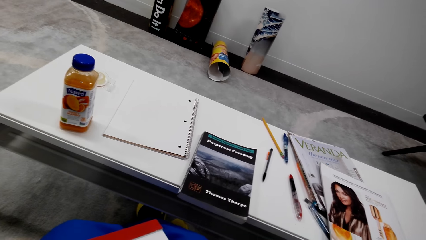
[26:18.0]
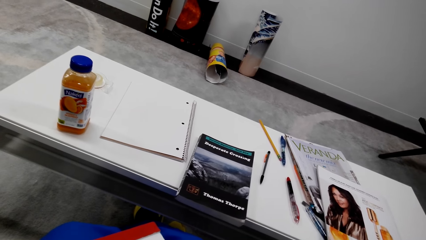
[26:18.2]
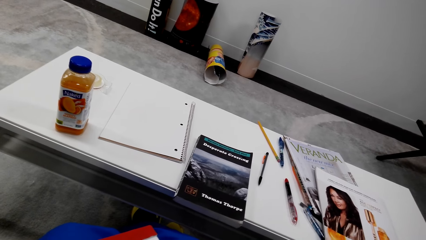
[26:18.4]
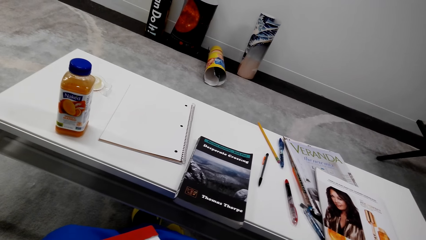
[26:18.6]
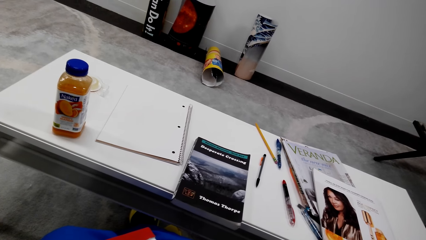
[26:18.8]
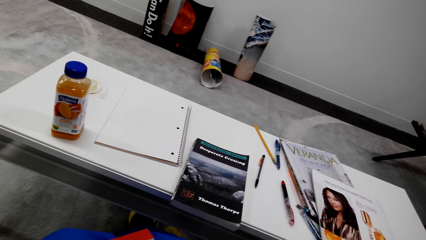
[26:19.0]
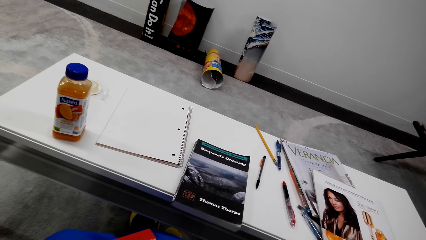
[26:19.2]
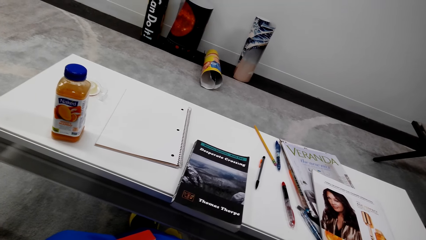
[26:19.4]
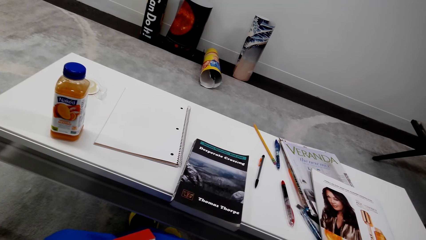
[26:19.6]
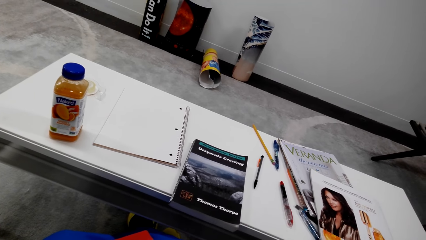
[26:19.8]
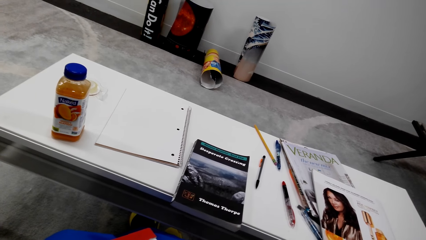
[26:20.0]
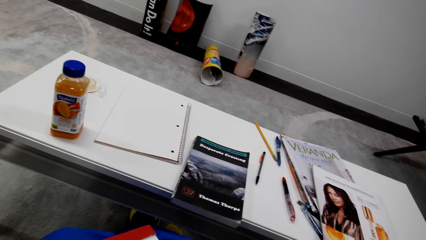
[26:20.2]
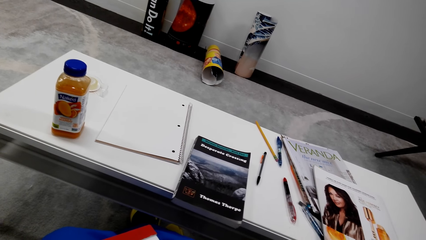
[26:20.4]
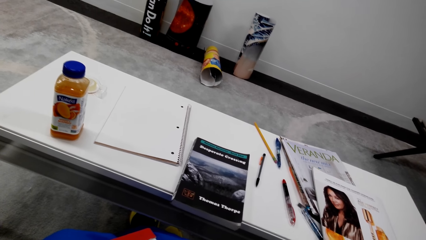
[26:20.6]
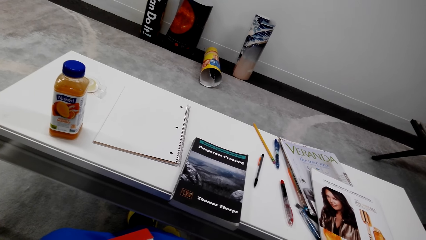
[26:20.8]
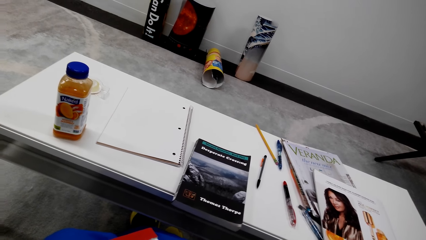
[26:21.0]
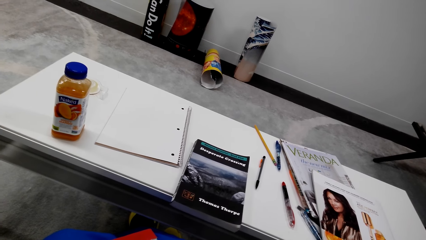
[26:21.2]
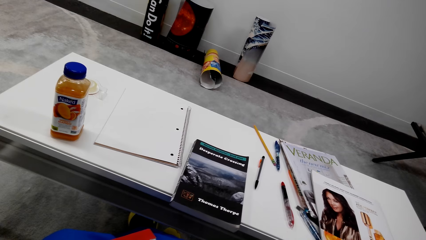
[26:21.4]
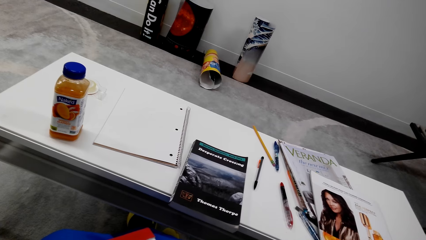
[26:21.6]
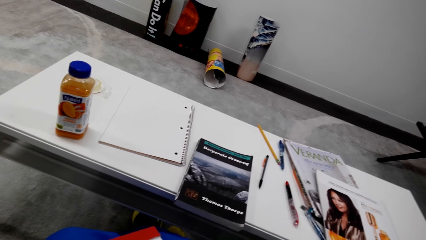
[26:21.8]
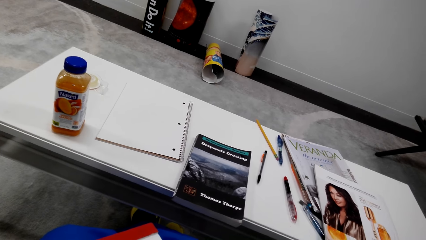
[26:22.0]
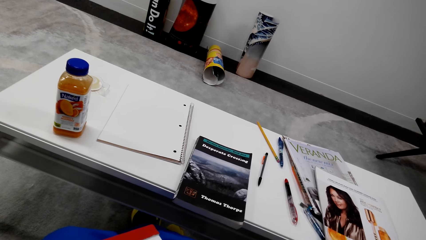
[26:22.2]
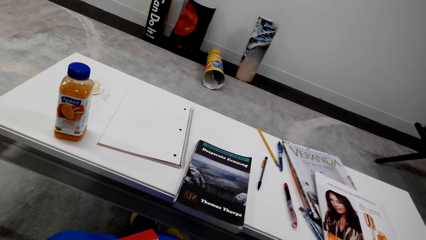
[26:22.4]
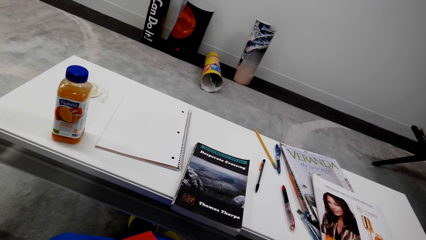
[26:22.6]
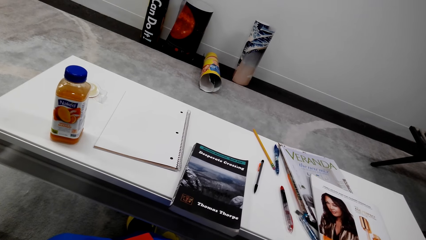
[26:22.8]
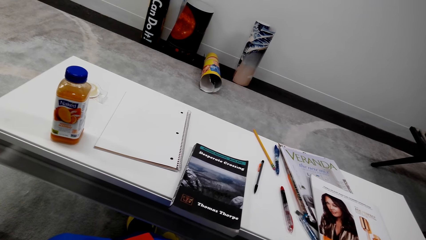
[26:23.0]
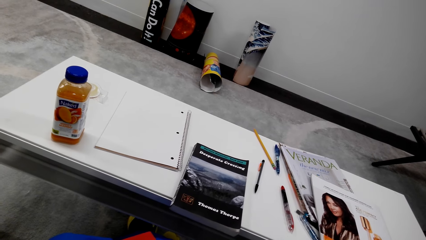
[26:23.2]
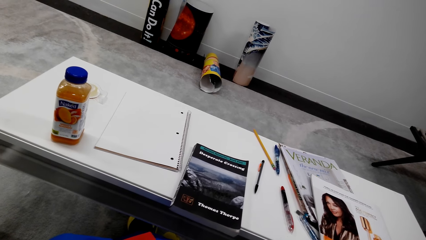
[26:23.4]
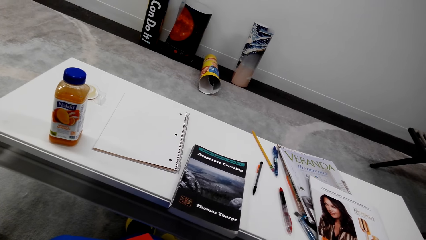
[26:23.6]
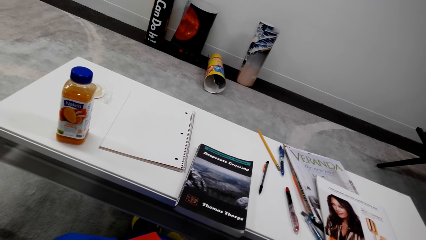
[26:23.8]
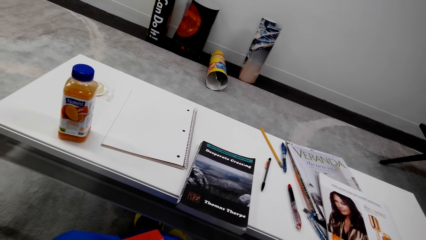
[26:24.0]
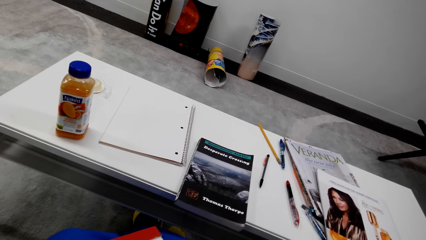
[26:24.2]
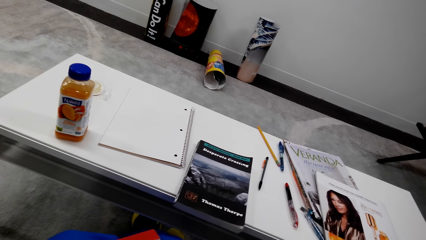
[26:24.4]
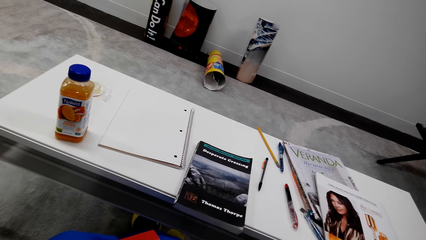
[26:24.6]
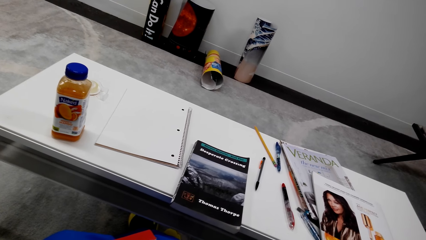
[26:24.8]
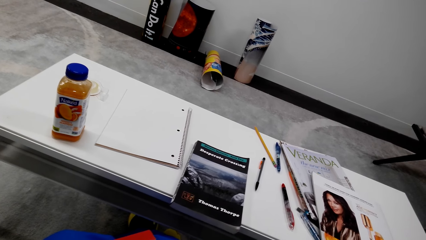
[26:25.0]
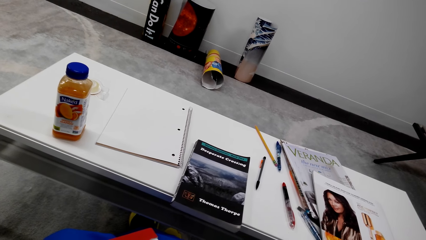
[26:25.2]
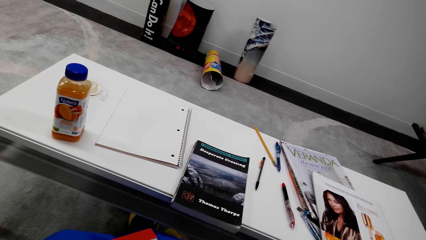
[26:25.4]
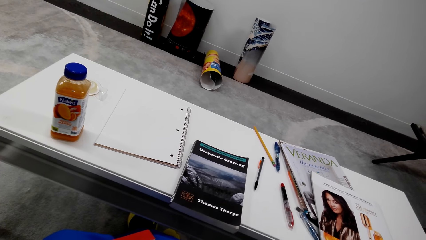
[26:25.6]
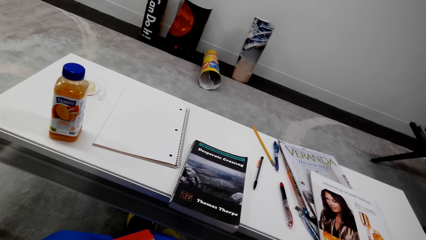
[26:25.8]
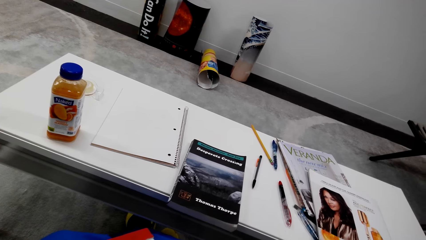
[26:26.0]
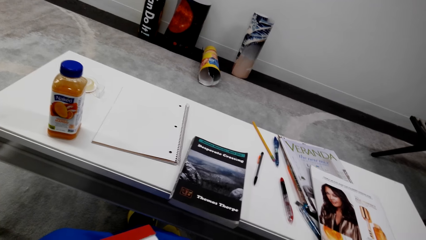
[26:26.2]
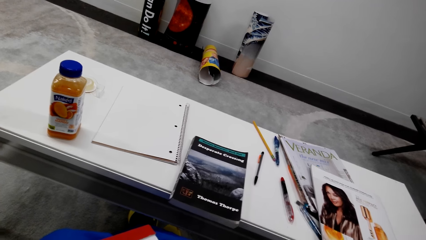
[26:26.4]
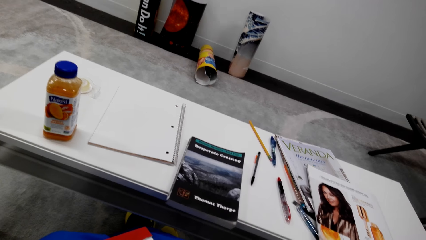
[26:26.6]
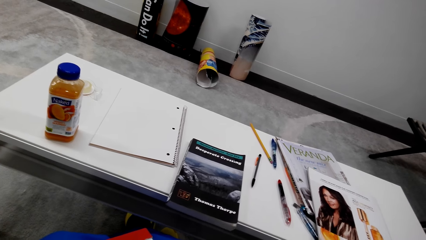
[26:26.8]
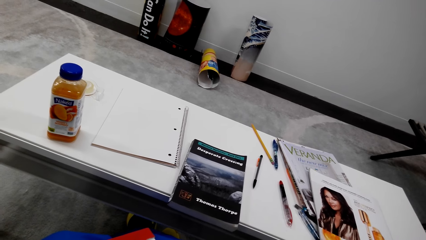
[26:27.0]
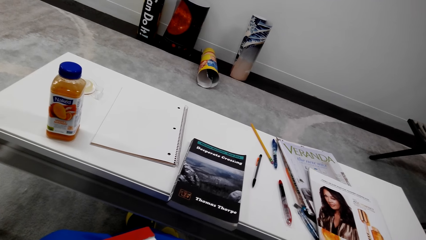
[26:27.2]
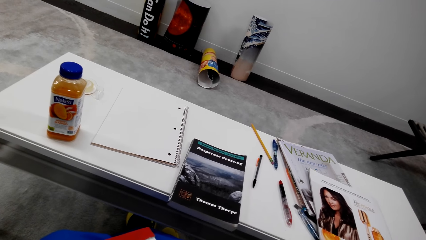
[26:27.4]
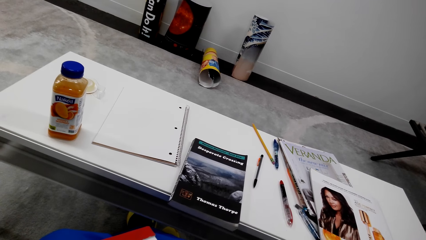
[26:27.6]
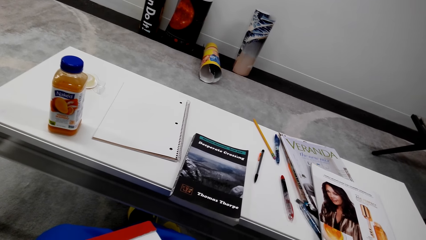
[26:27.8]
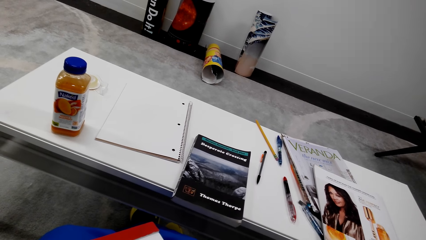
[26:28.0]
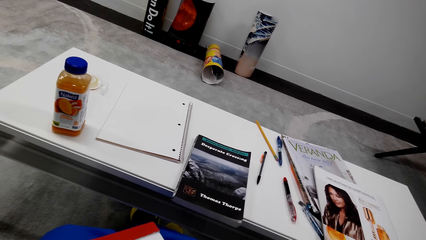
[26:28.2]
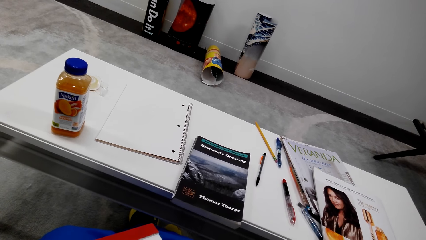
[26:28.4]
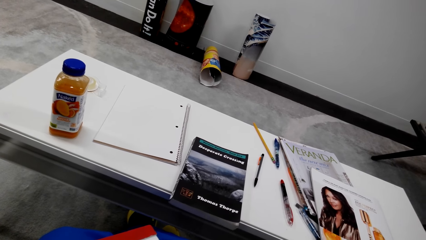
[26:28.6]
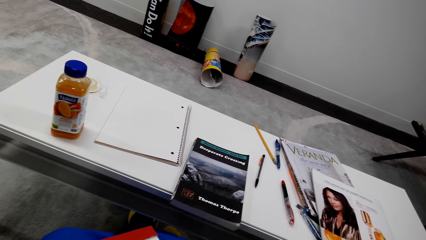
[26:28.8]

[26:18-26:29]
The camera wearer converses. They converse again.

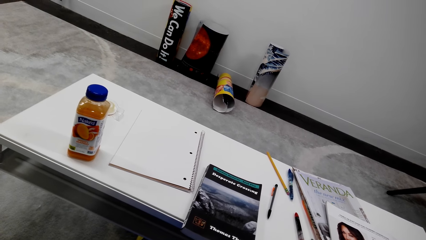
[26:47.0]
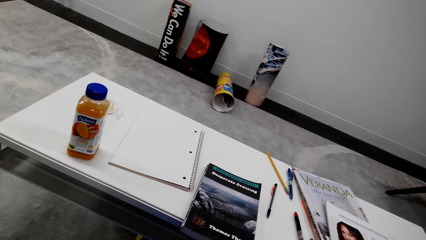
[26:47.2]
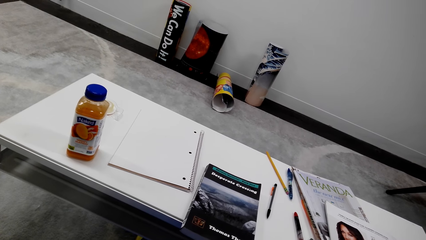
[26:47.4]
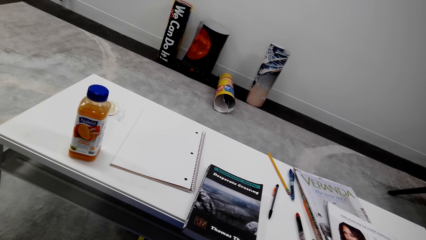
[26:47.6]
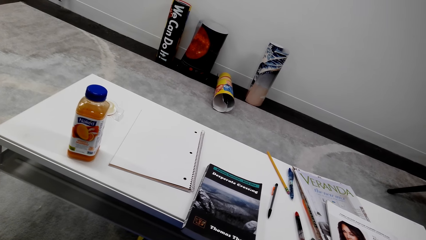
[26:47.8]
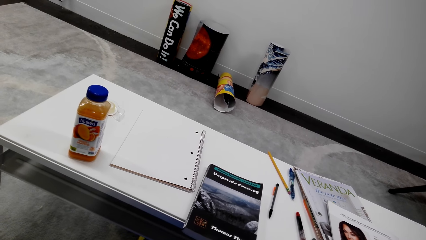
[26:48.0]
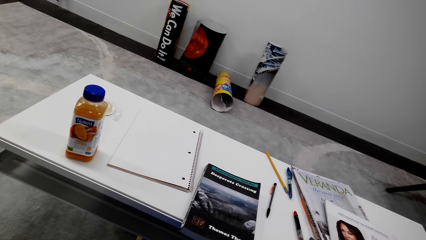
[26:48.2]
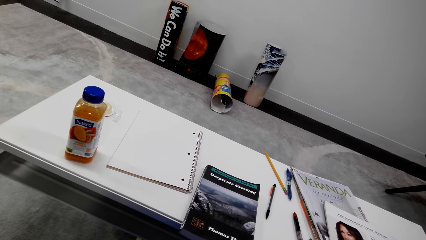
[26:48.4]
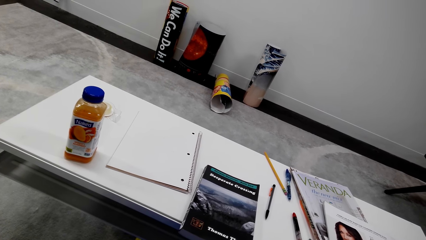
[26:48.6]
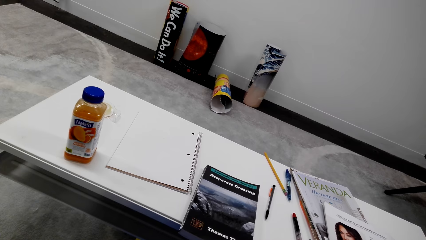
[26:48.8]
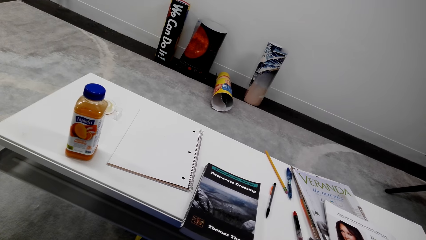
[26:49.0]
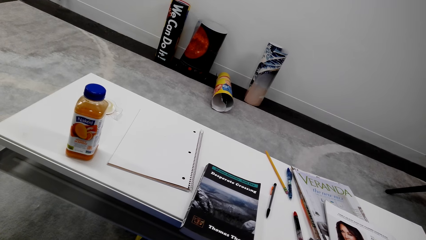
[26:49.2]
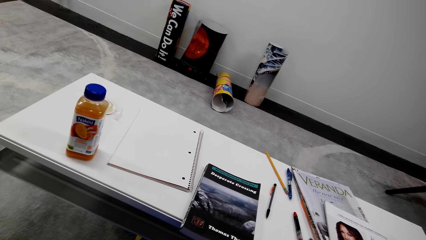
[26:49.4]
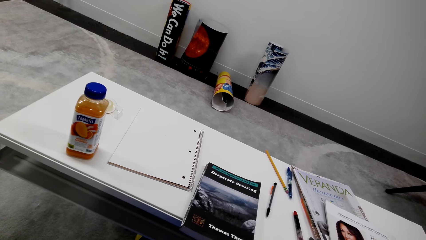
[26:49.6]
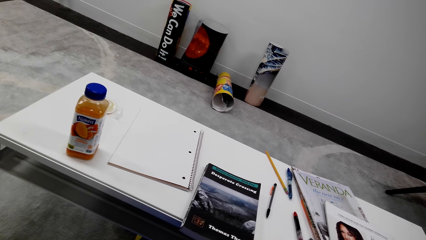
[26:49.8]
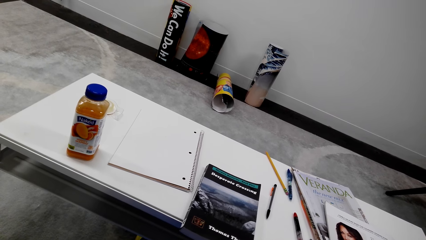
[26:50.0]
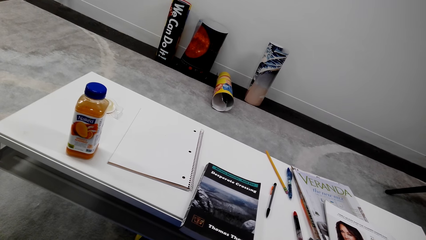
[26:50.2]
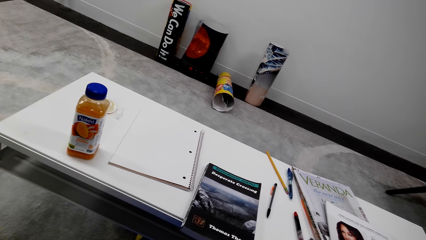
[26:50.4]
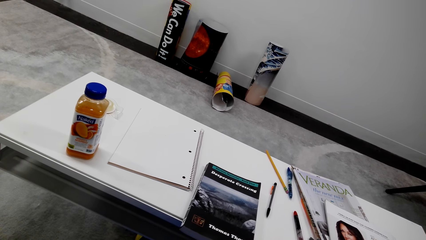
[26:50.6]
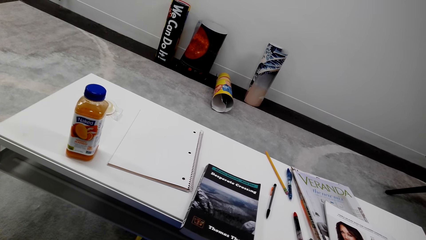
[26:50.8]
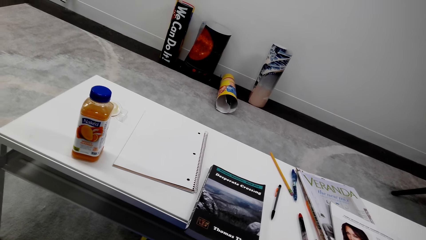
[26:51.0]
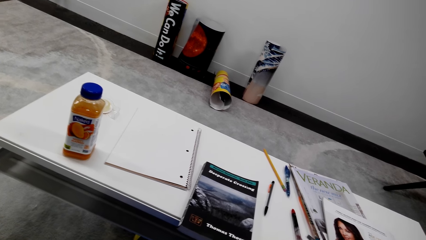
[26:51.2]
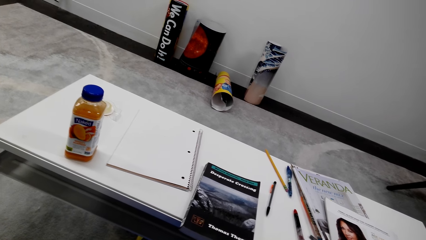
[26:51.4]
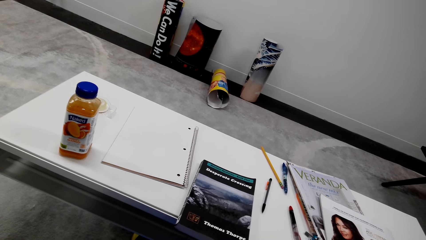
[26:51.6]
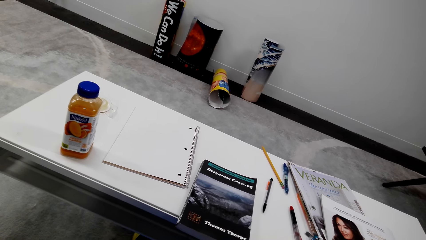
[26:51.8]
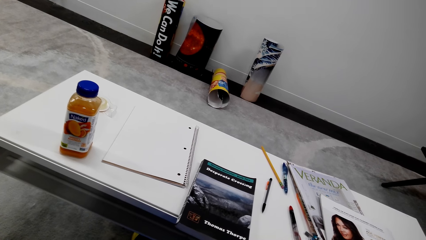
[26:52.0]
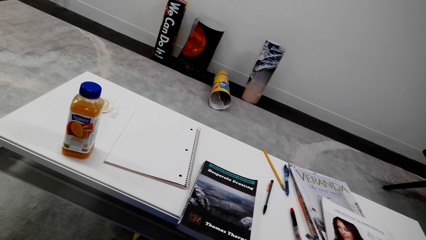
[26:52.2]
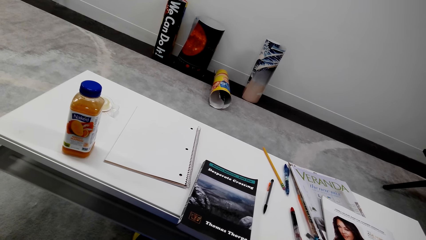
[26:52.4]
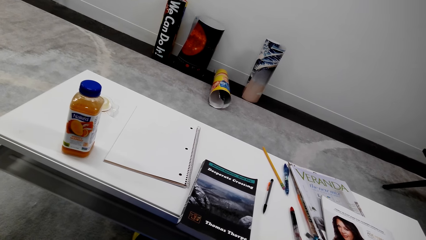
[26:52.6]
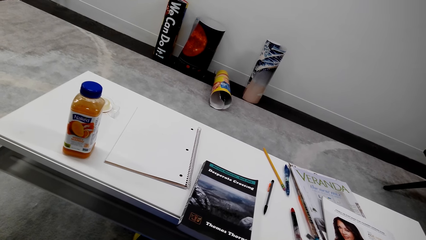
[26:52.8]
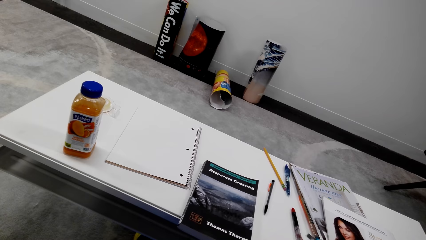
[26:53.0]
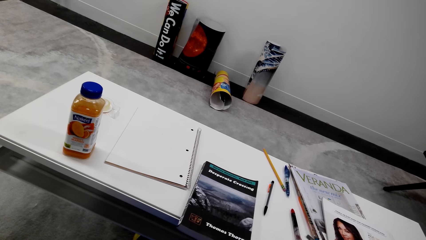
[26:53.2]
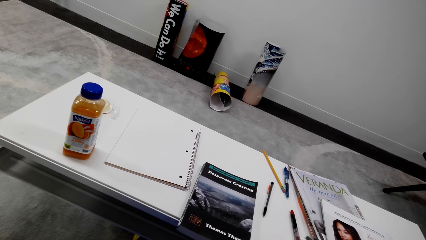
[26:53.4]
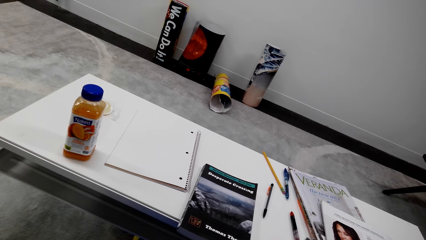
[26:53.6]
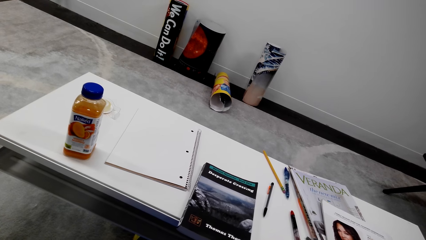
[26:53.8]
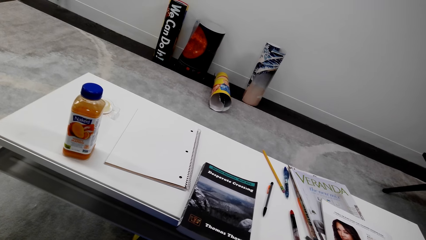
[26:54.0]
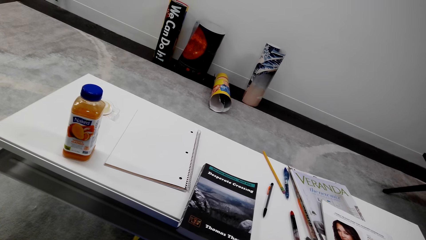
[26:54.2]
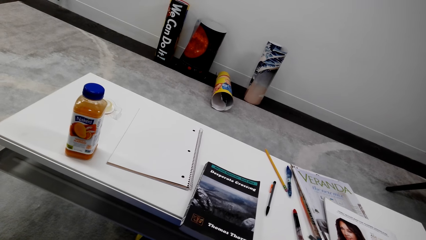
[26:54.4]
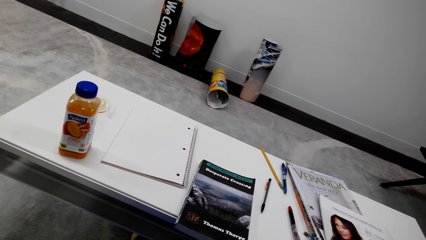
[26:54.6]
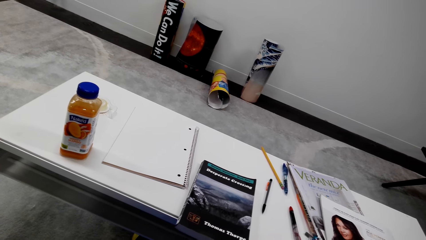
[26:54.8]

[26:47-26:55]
The camera wearer converses. They converse again.
